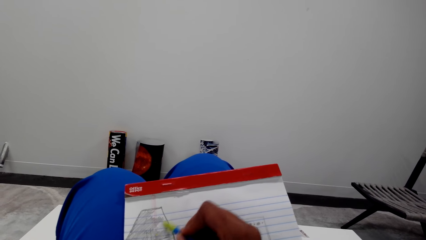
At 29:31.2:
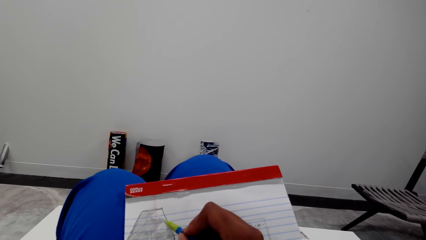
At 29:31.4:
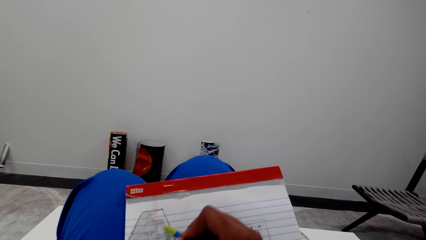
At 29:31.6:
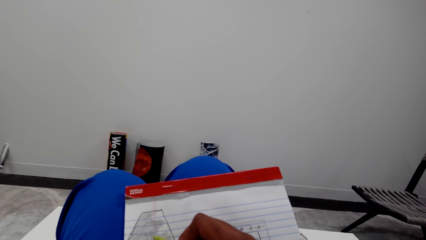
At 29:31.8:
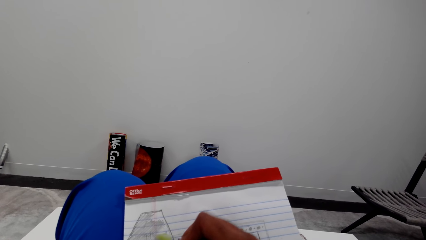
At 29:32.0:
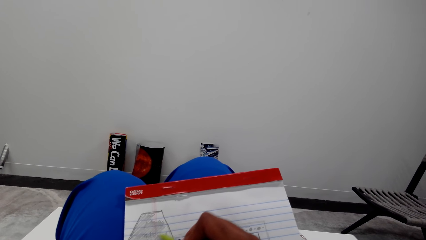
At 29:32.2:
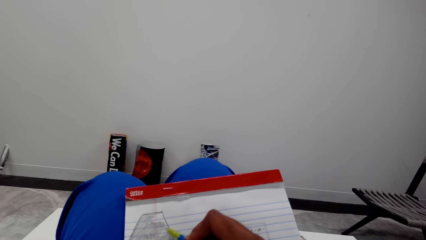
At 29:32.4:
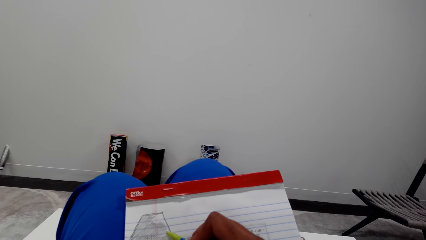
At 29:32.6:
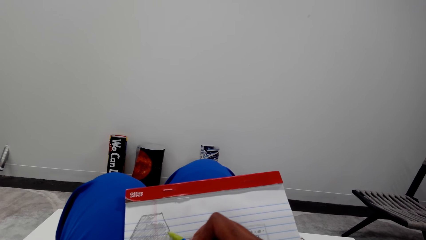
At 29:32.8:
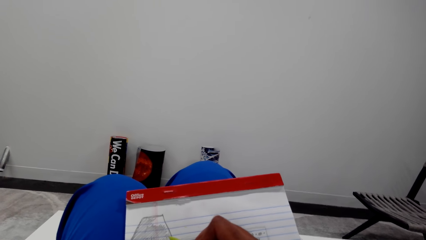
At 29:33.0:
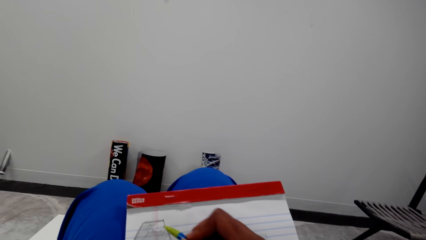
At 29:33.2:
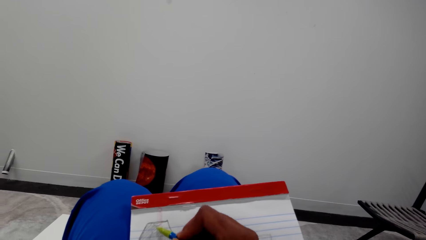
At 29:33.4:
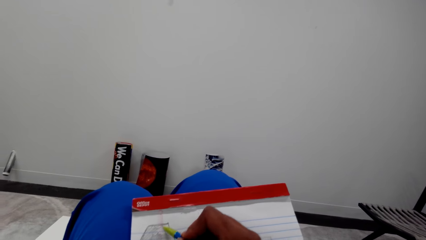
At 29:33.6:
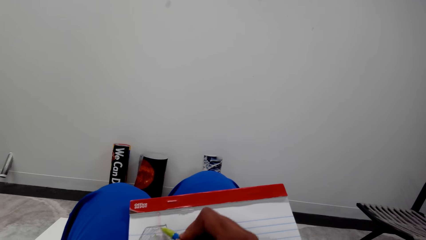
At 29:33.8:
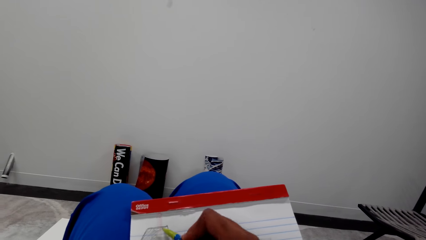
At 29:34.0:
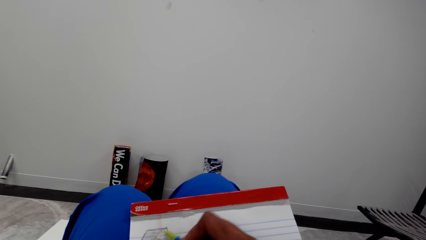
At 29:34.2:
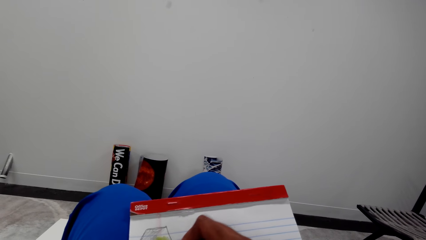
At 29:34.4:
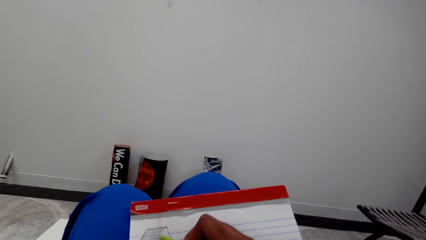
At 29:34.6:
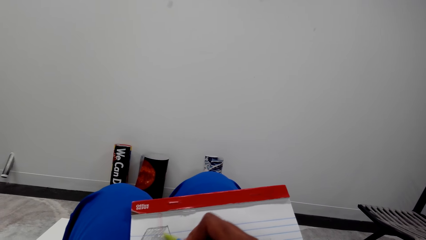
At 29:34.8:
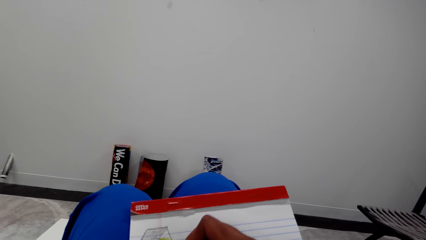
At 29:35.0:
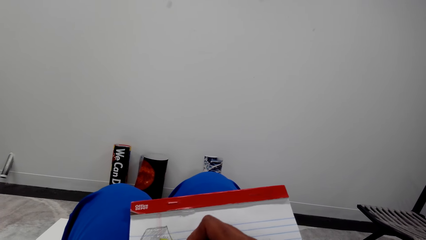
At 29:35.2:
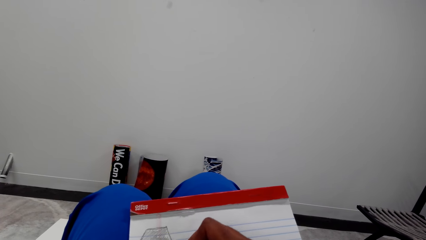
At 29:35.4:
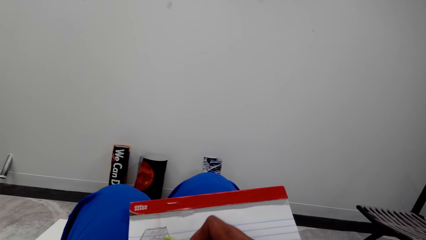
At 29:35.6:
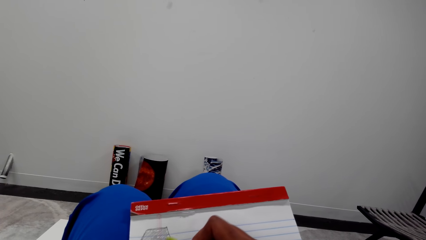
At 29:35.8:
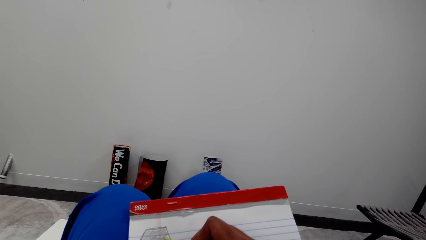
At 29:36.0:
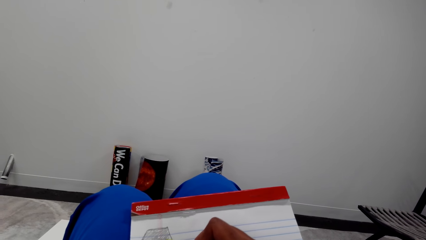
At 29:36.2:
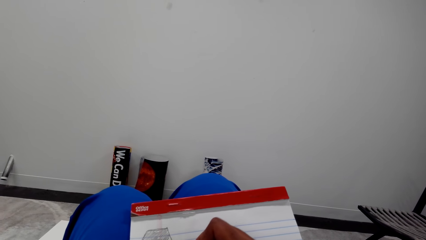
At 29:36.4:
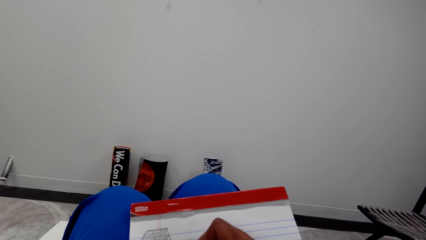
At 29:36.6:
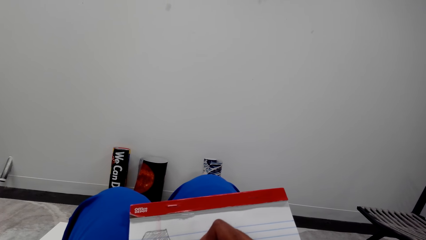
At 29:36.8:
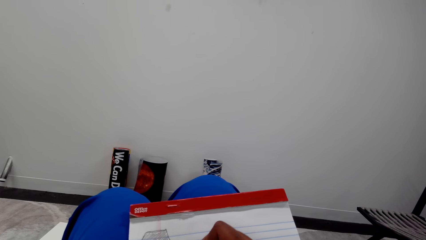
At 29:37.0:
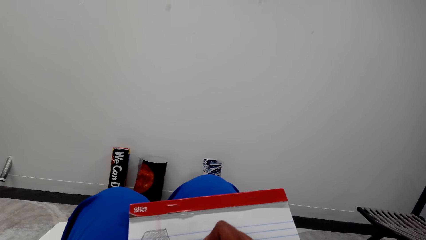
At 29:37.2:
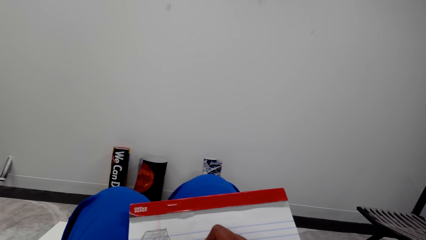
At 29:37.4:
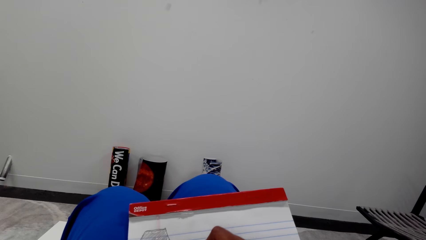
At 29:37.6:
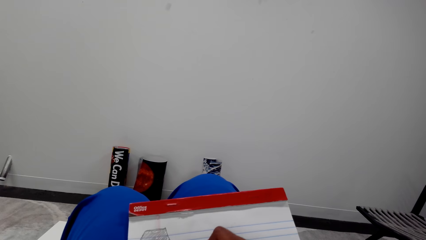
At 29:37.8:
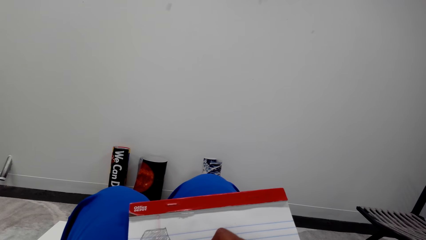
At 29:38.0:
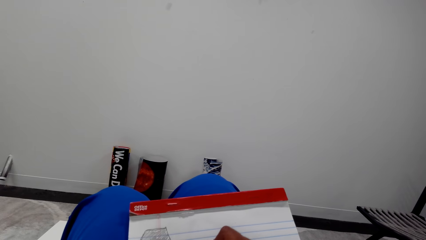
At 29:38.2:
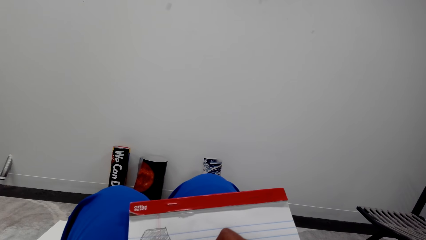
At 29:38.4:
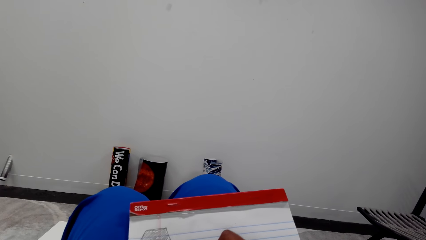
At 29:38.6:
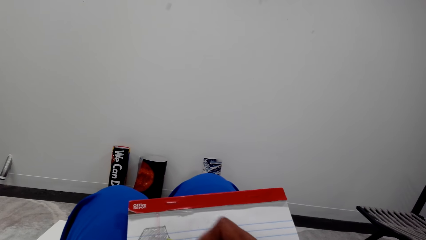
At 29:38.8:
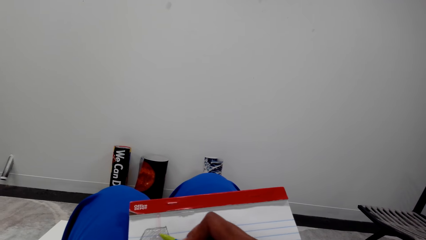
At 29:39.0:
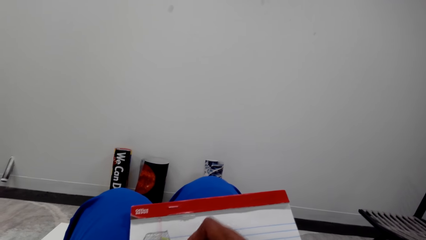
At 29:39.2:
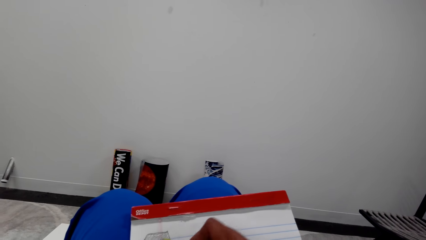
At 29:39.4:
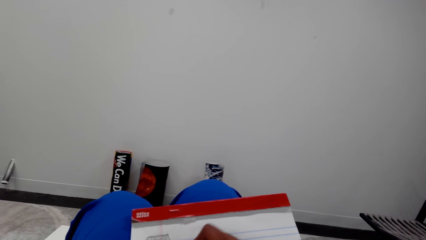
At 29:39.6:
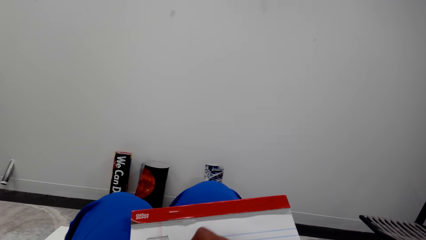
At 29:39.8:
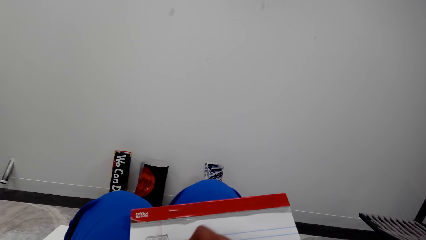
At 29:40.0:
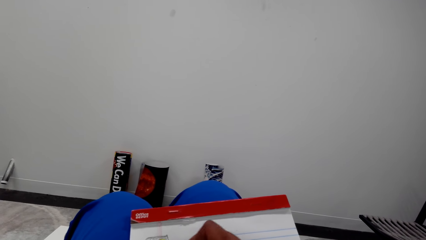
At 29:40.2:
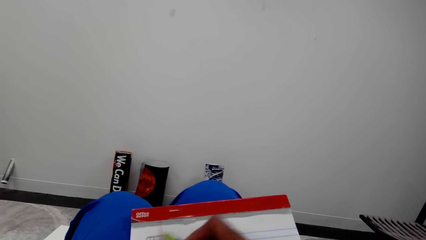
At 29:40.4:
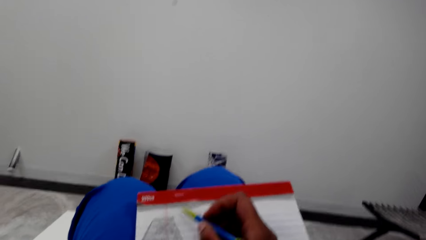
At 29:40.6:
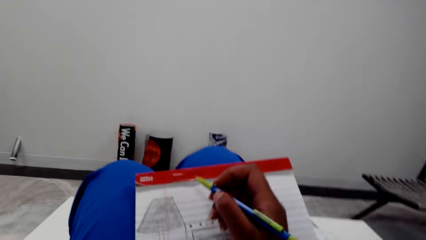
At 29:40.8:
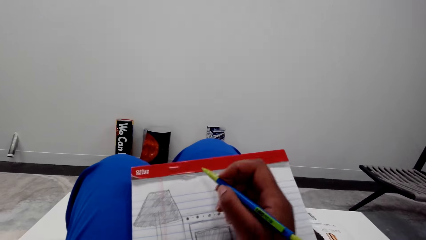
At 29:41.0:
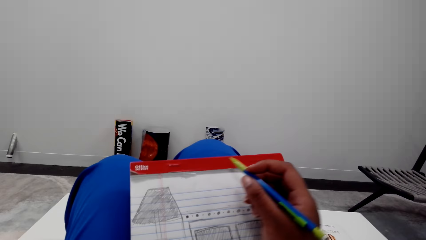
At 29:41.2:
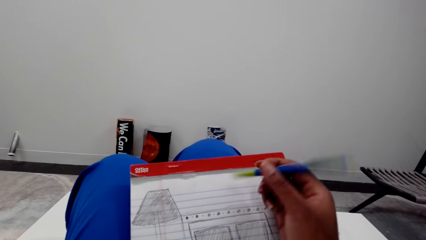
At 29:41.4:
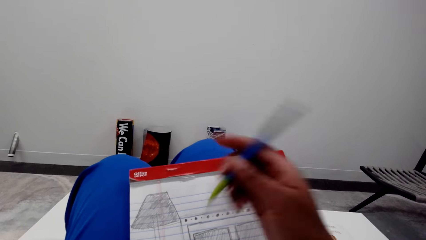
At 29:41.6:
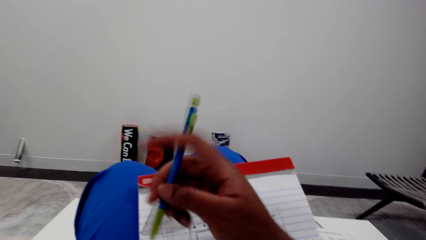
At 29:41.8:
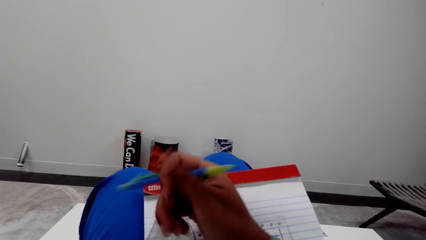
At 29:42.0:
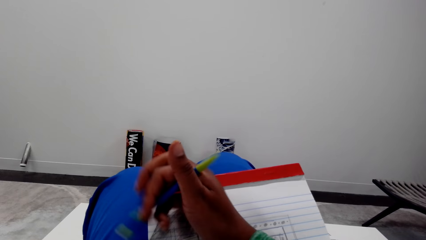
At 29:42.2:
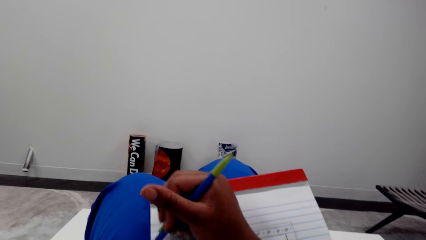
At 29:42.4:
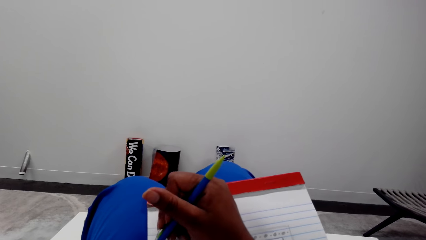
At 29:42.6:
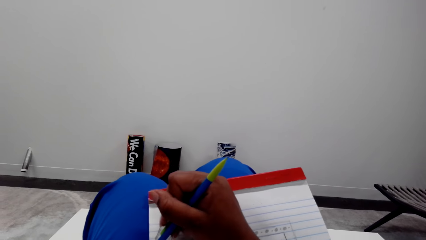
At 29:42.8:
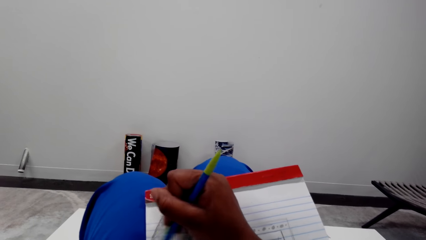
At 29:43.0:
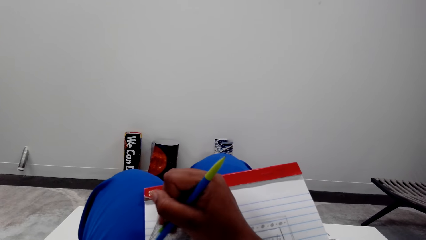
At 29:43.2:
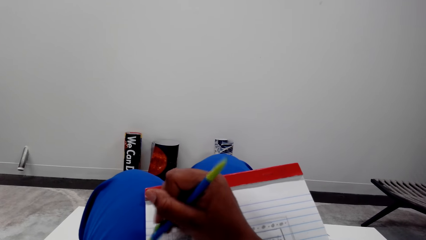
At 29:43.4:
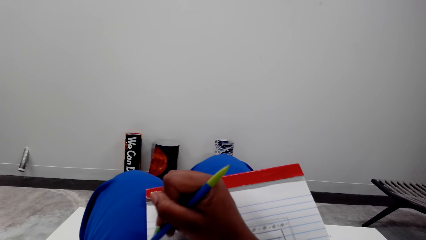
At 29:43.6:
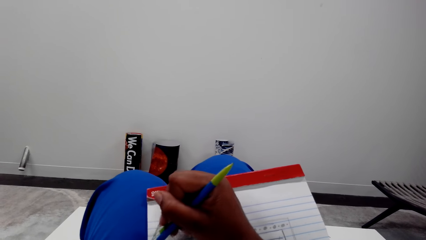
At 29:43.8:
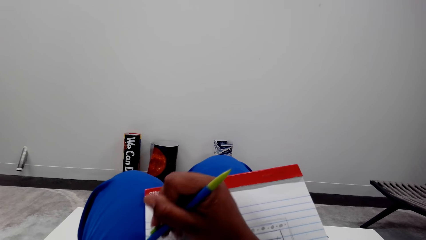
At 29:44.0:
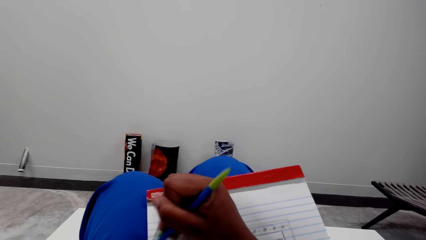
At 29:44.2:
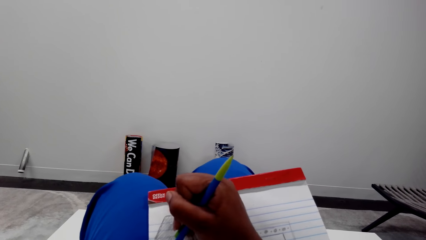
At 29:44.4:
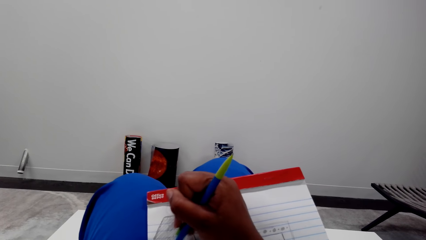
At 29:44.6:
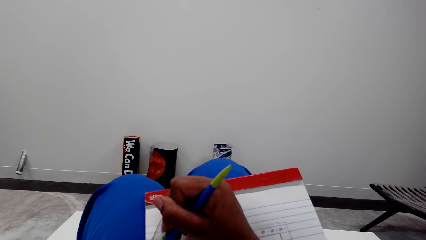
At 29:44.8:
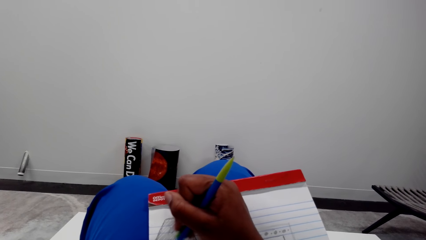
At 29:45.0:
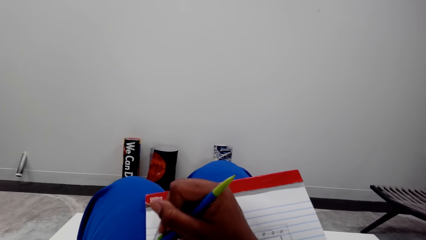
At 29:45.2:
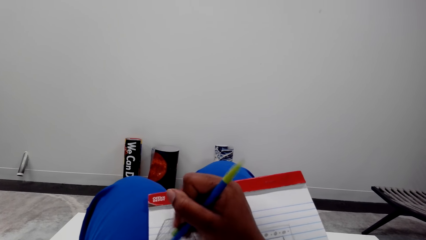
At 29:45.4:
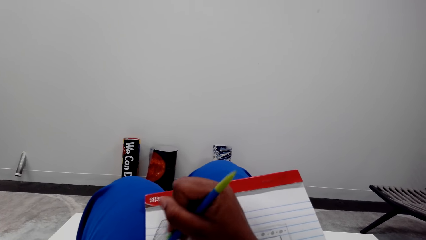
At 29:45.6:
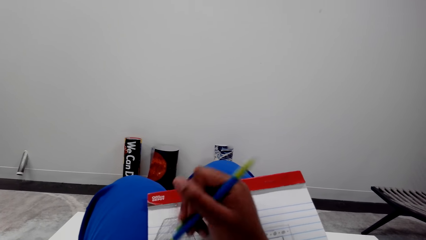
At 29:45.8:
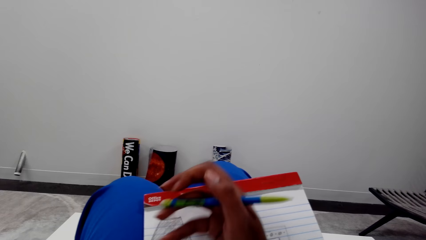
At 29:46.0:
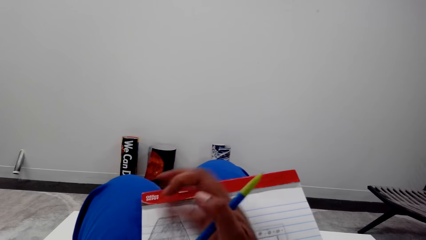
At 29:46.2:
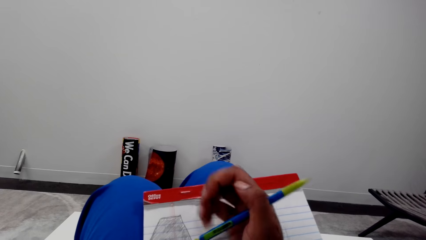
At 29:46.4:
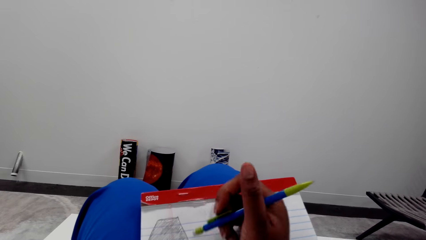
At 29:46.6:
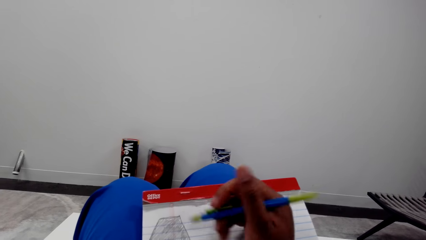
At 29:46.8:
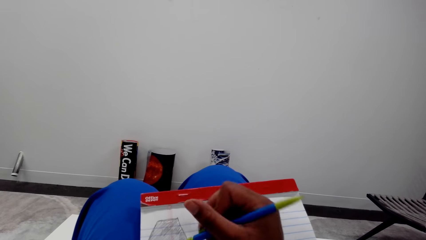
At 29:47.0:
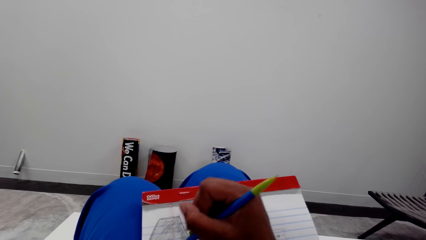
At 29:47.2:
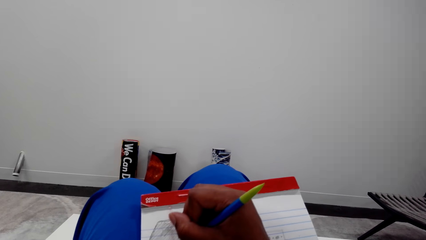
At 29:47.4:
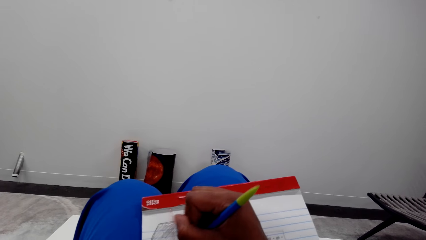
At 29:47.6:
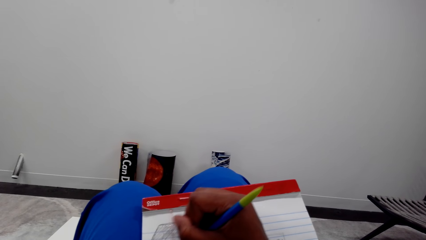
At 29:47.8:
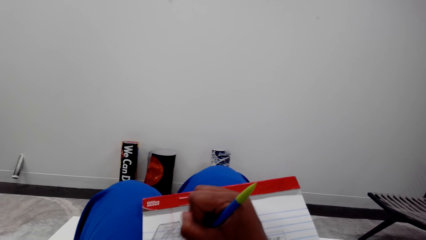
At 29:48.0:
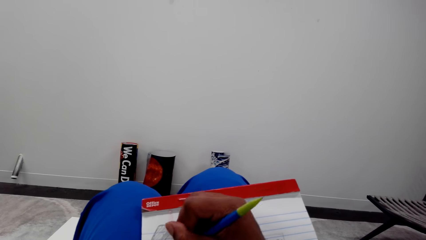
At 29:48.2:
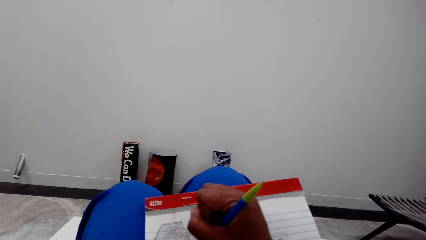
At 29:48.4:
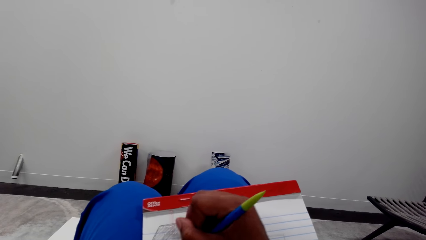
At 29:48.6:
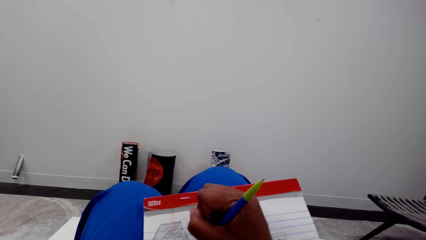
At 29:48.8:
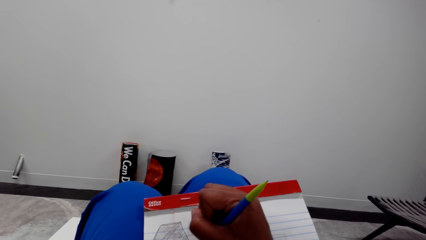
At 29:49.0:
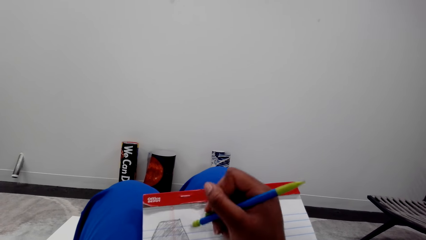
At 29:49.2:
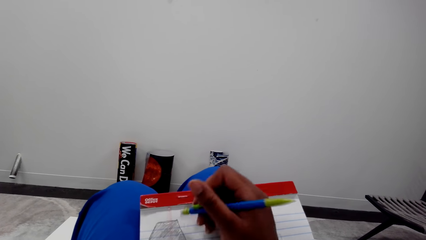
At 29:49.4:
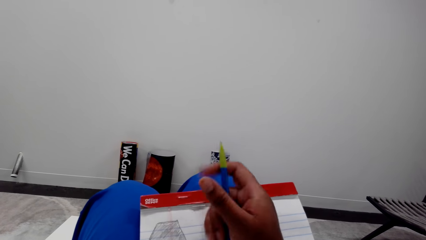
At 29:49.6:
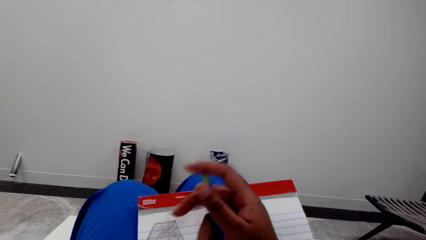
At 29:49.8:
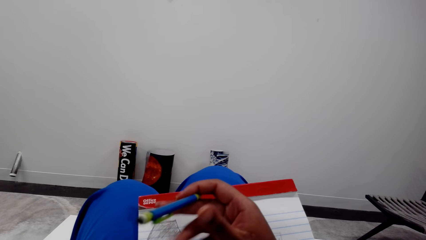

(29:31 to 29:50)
The camera wearer rubs the book with a pencil rubber.
